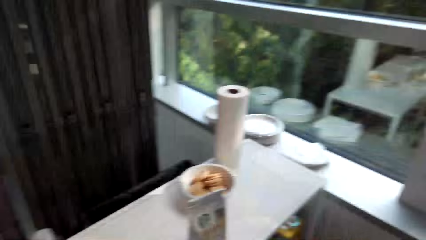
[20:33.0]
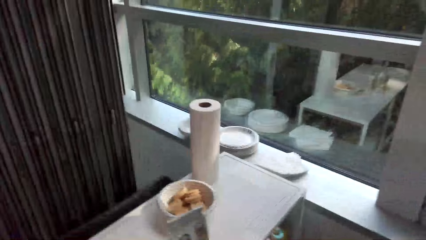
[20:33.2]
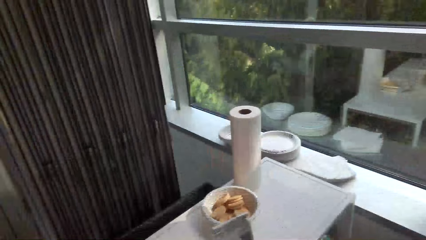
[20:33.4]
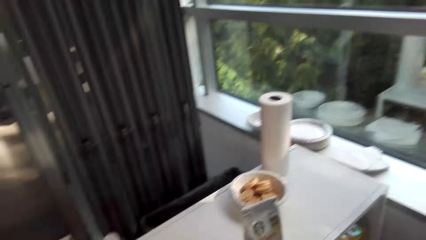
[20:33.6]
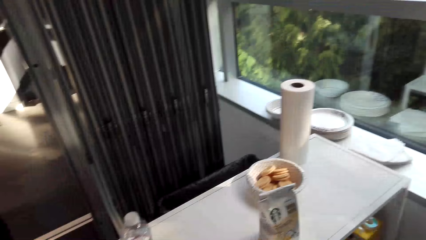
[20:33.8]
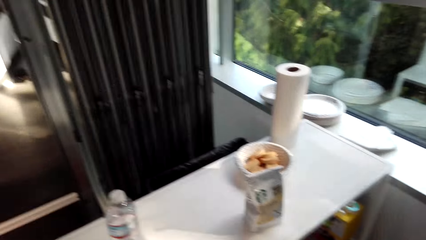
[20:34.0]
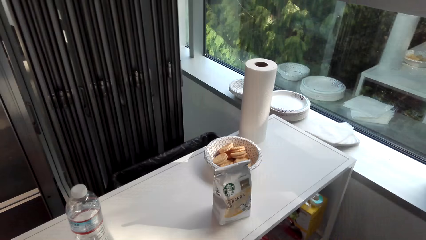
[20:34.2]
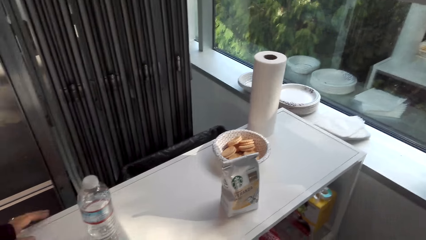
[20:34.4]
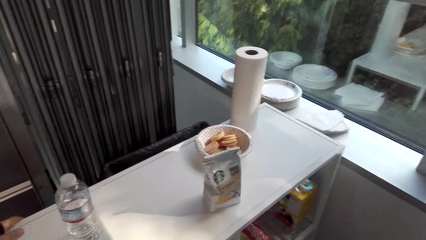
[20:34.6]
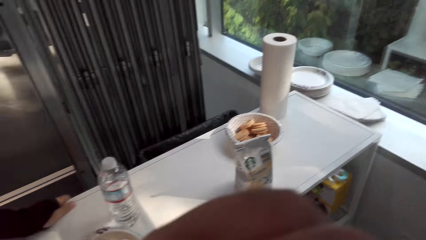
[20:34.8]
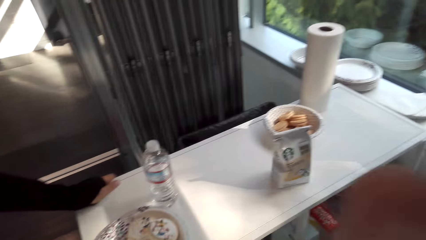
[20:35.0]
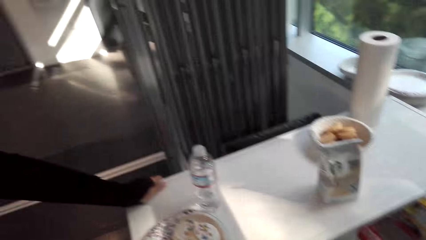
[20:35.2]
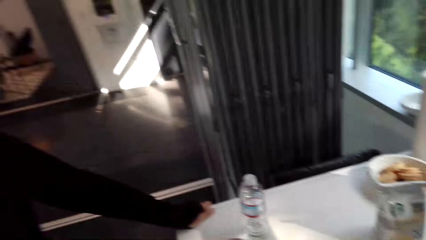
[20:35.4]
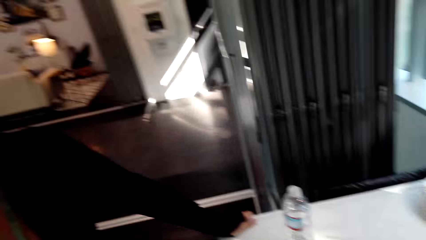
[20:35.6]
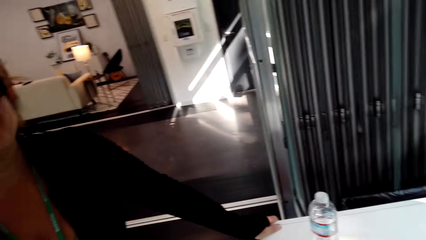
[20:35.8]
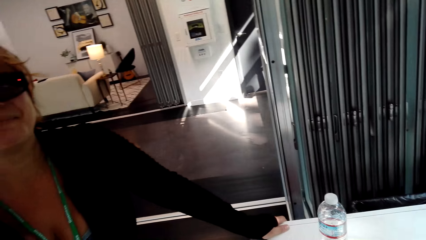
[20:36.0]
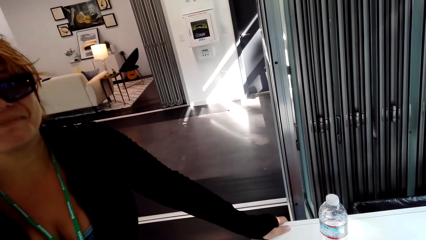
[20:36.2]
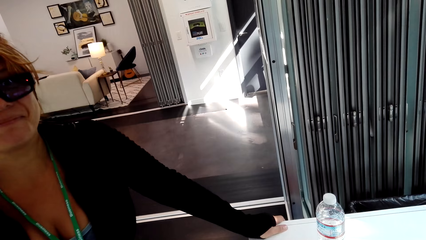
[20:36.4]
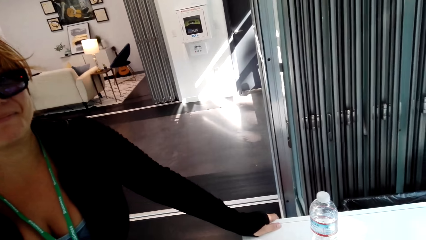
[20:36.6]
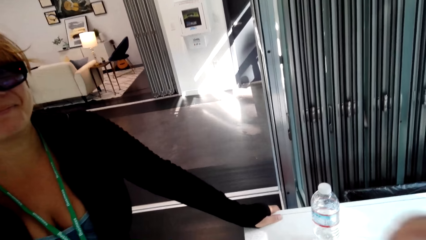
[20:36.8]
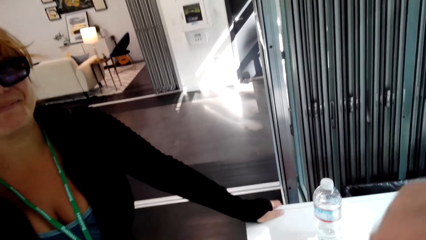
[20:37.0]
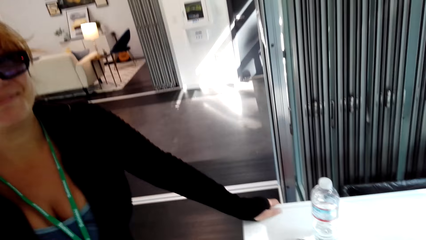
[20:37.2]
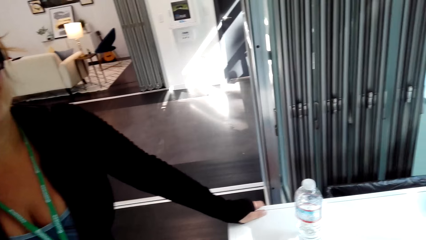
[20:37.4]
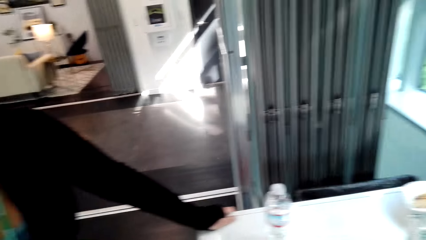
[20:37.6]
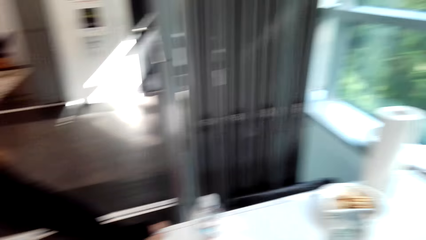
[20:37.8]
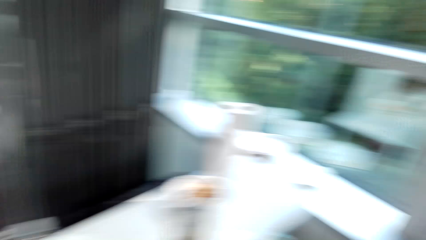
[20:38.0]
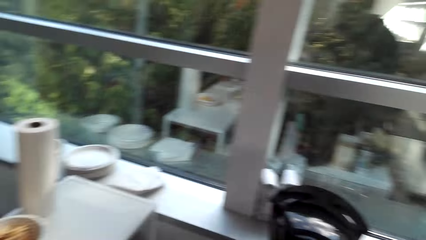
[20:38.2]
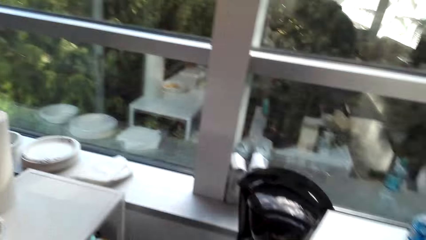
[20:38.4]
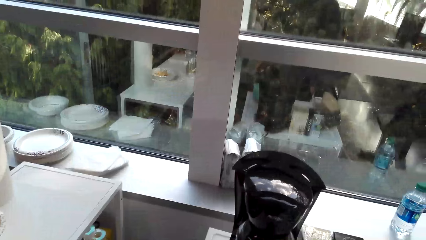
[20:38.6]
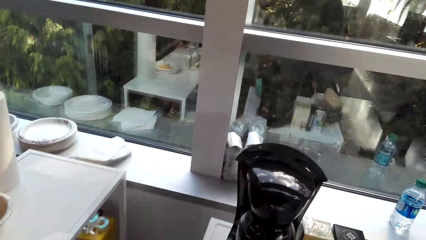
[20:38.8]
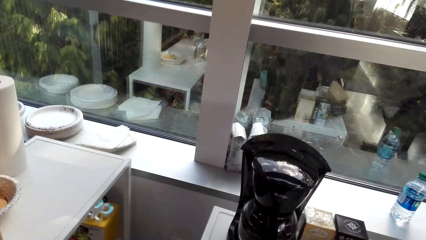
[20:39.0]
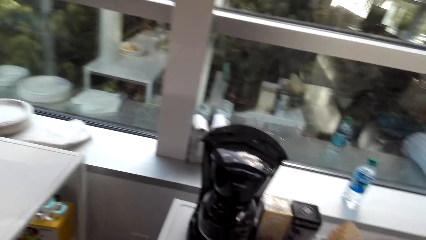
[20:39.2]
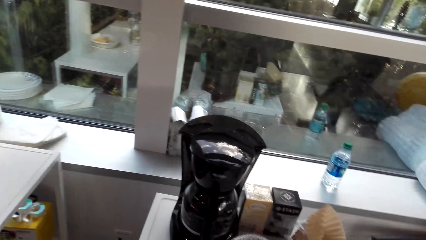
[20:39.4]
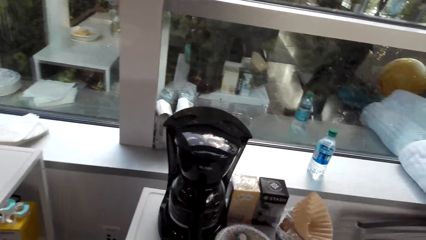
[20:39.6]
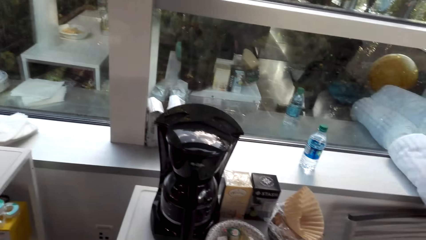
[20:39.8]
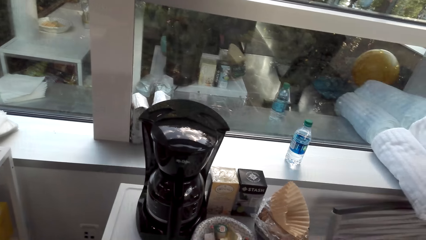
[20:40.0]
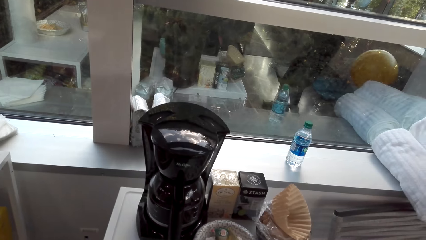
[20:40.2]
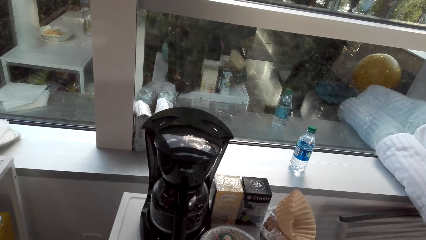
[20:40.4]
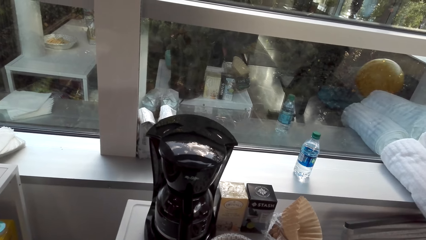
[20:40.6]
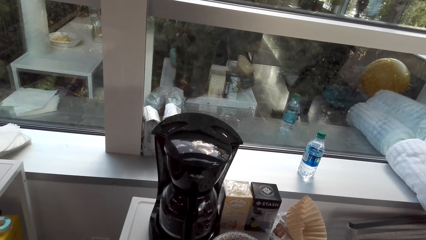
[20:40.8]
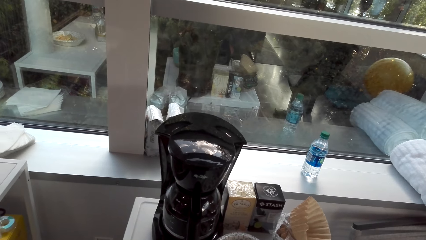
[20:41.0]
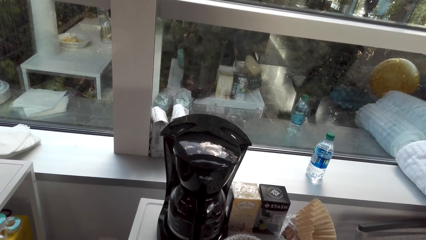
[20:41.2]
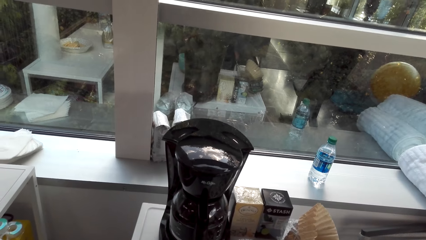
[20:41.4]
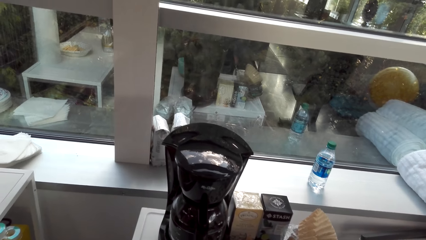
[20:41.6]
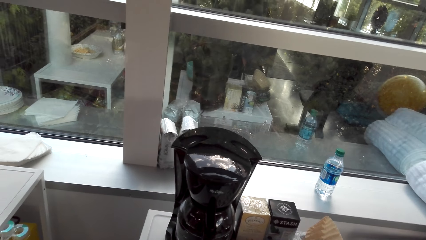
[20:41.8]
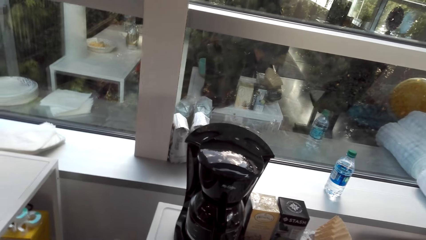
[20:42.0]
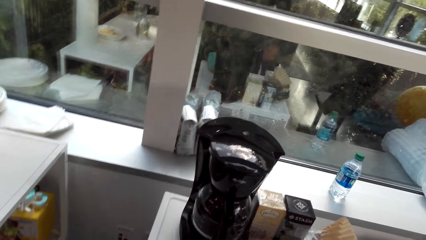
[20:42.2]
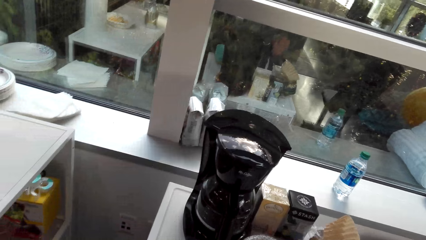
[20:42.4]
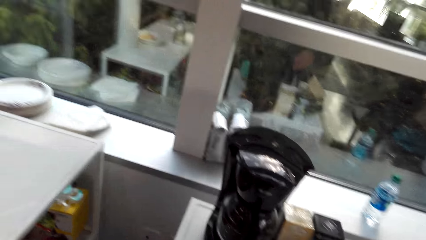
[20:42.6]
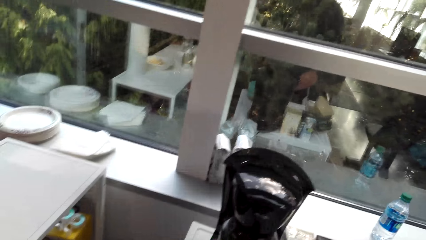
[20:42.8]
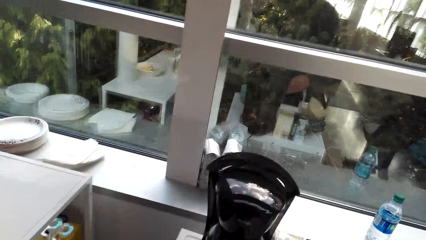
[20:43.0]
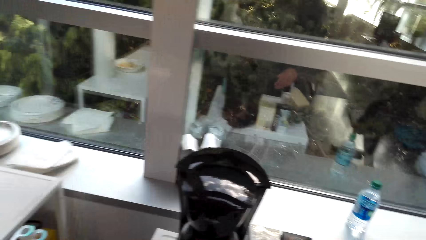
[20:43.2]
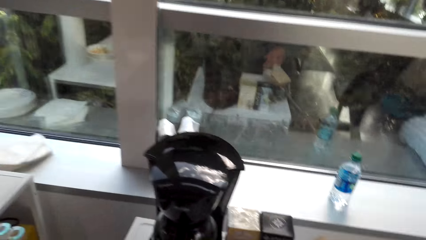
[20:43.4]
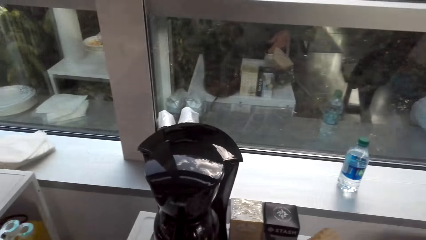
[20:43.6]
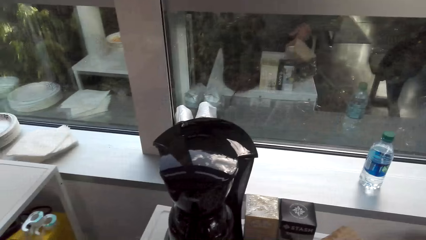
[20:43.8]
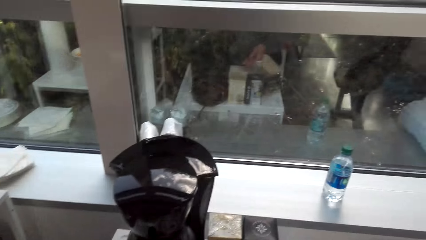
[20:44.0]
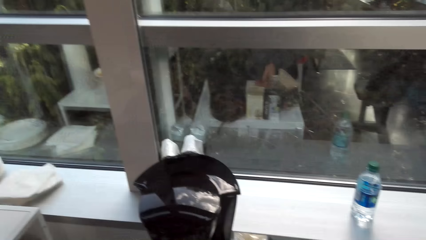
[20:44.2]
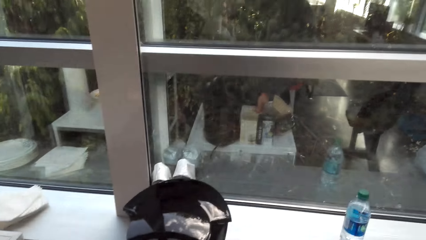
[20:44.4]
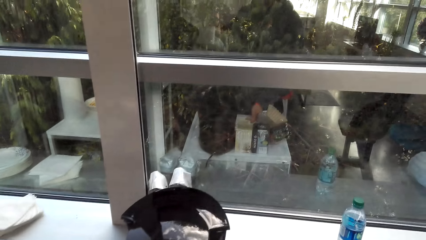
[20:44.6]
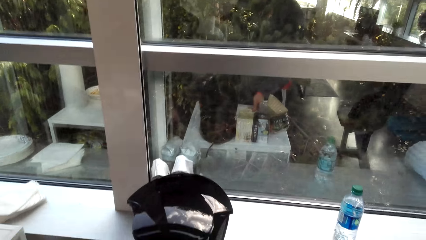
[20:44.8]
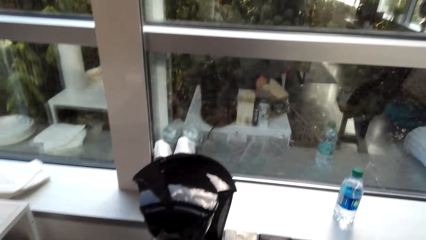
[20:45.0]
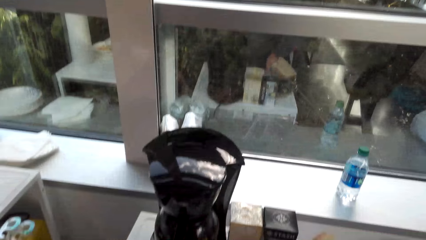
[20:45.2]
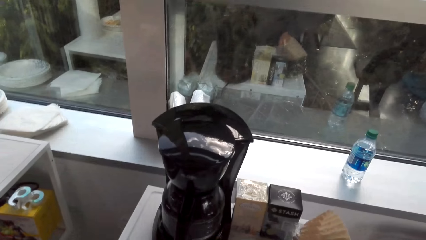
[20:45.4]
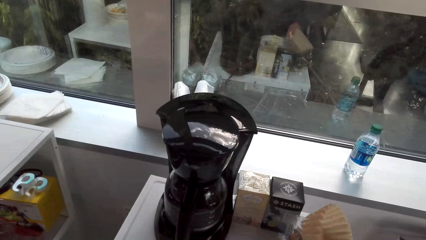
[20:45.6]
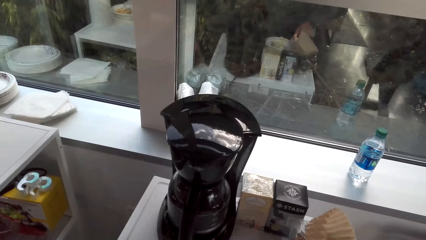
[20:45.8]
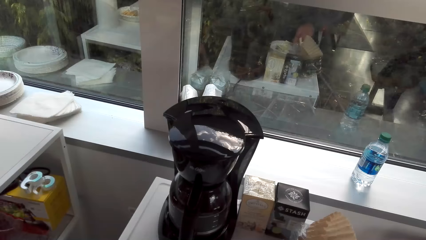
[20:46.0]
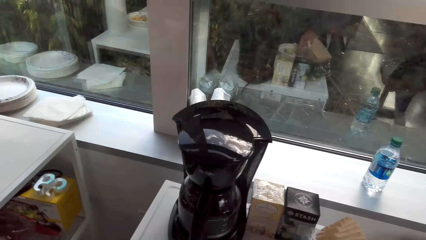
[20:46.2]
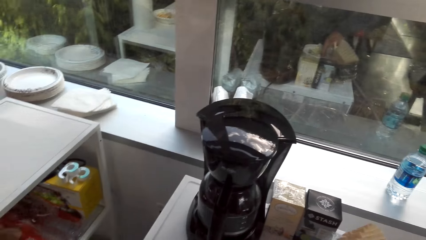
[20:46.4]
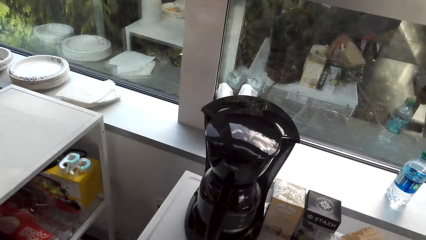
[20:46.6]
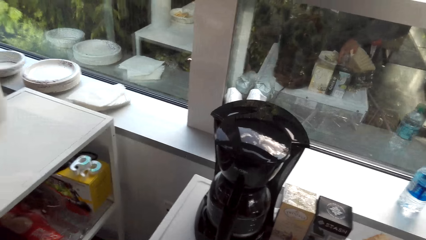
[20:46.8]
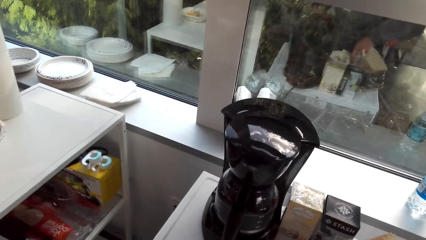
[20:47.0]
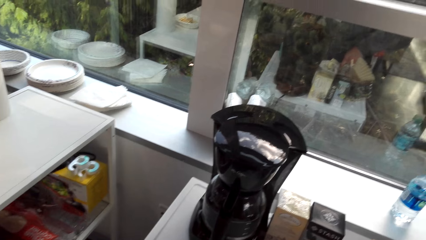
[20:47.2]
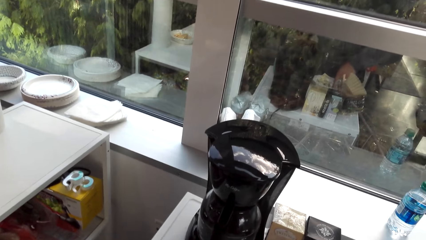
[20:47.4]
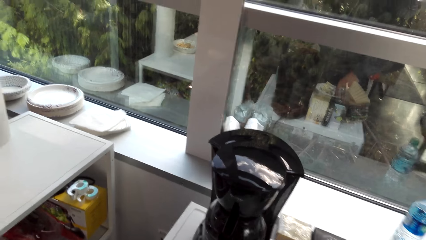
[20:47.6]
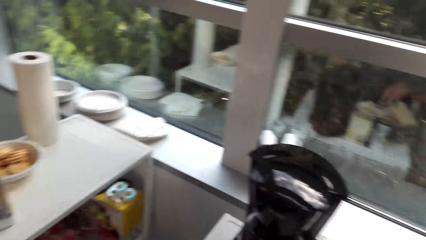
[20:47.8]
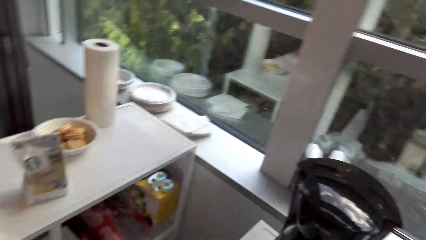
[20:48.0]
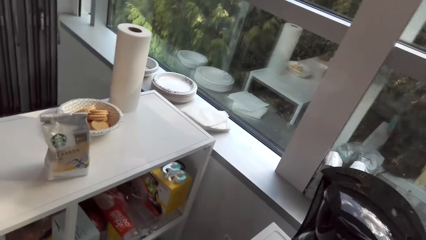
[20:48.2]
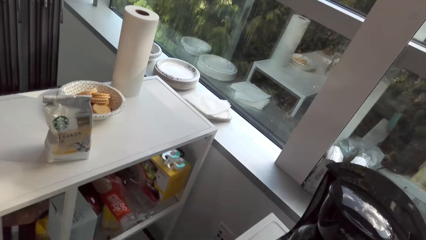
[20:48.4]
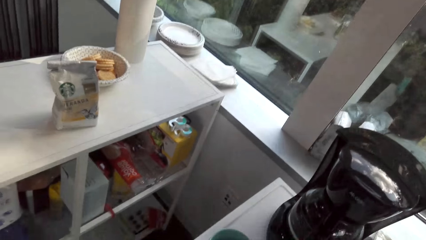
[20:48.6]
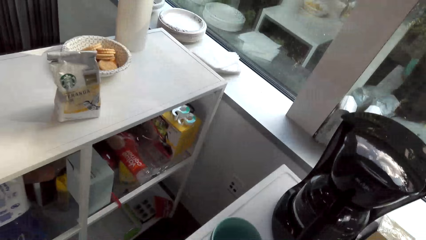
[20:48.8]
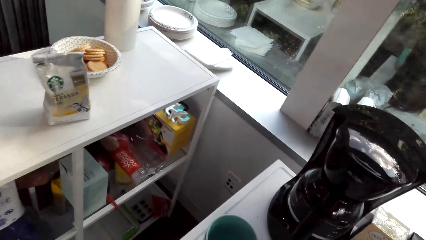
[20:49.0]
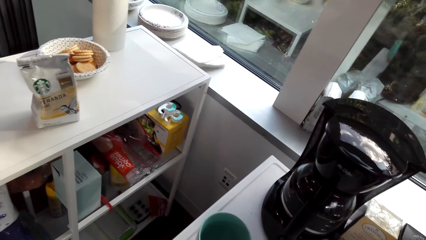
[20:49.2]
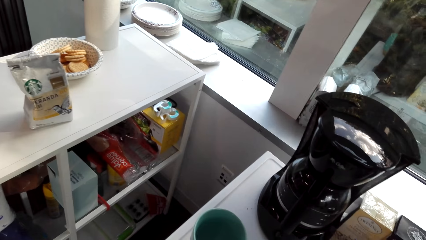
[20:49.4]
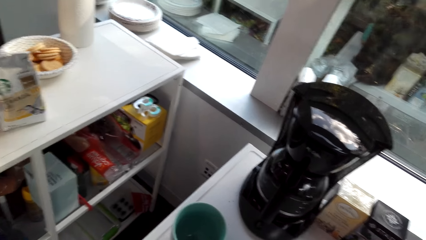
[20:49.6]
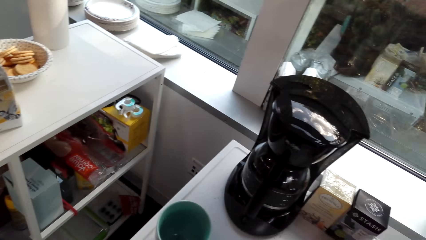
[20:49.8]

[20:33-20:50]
The camera wearer moves the camera around the kitchen. They converse with a woman.
